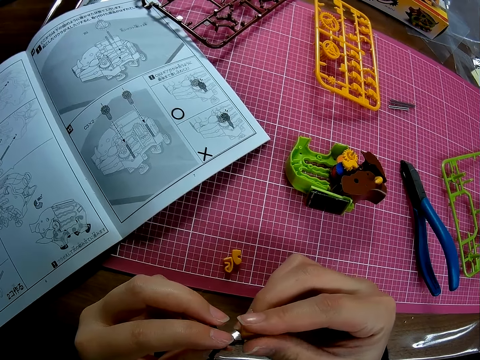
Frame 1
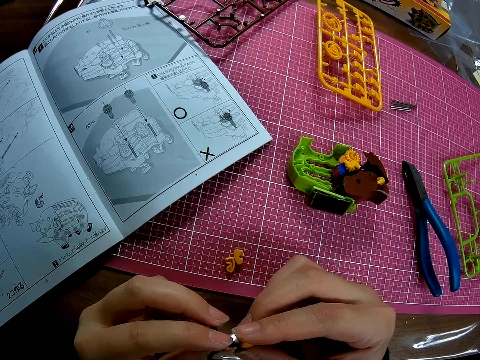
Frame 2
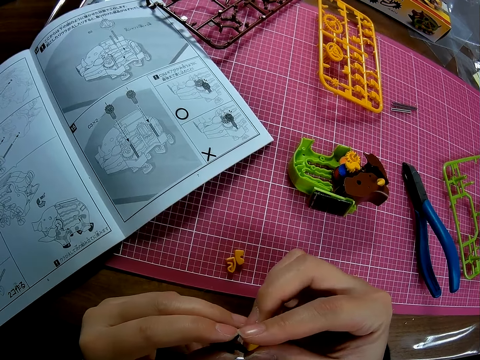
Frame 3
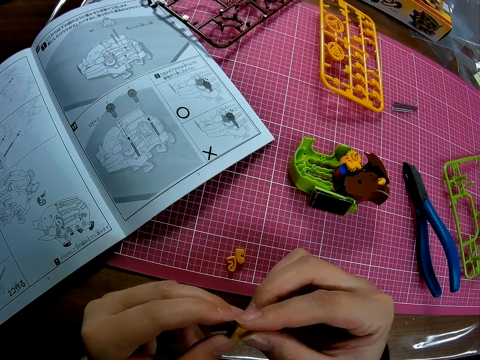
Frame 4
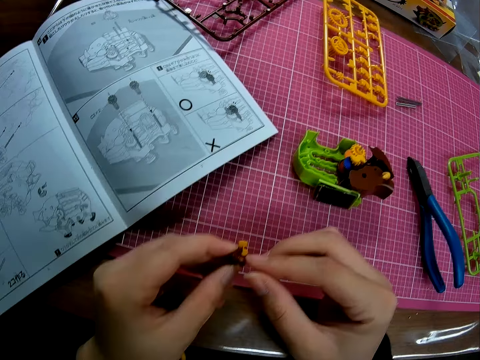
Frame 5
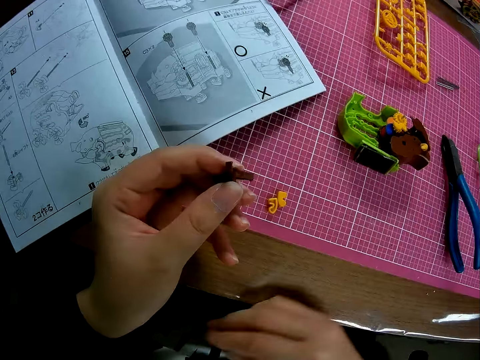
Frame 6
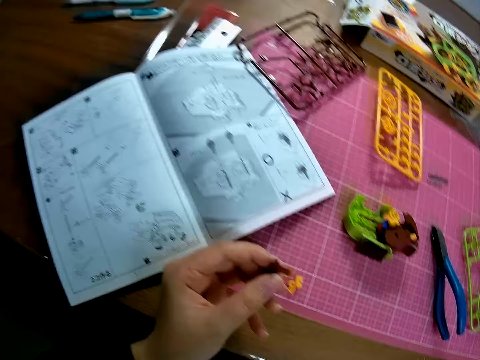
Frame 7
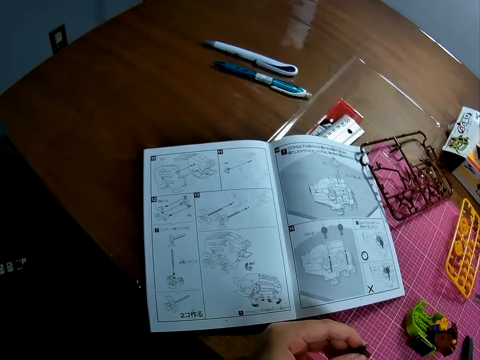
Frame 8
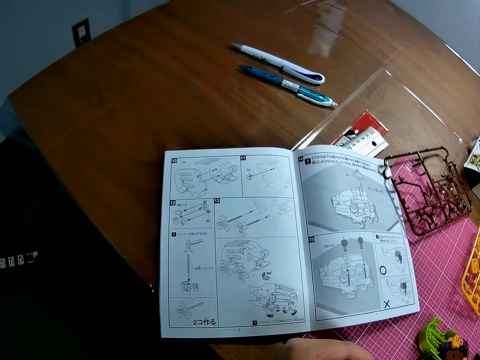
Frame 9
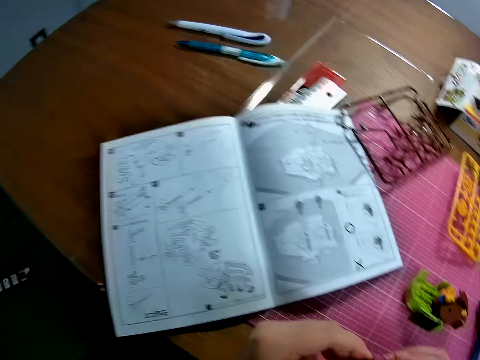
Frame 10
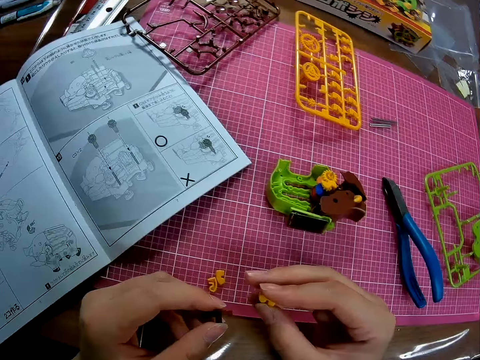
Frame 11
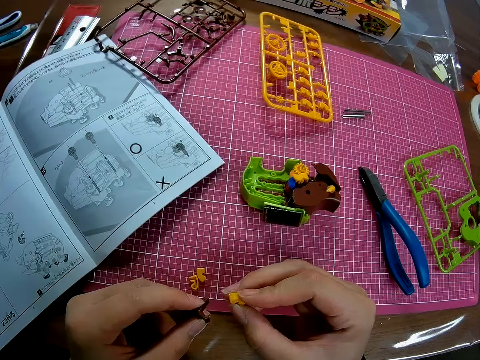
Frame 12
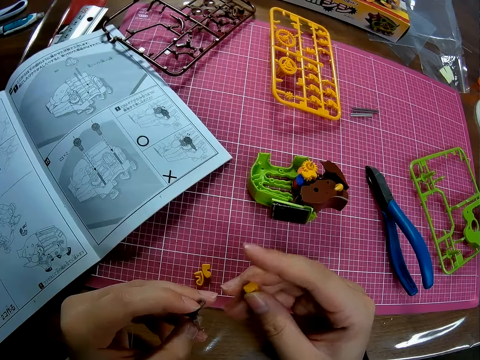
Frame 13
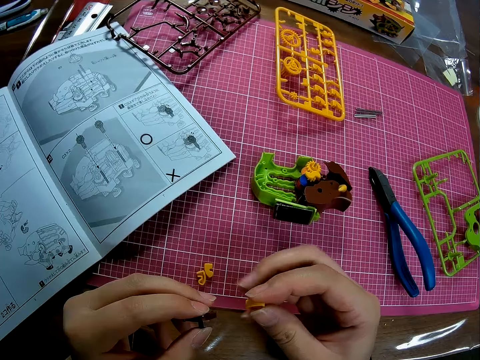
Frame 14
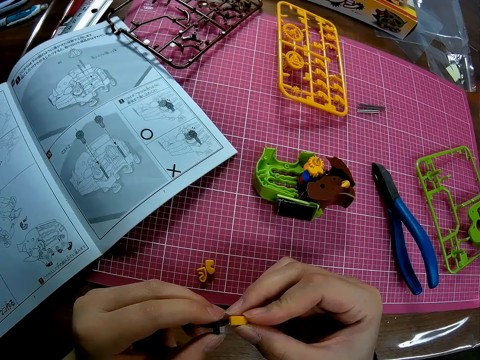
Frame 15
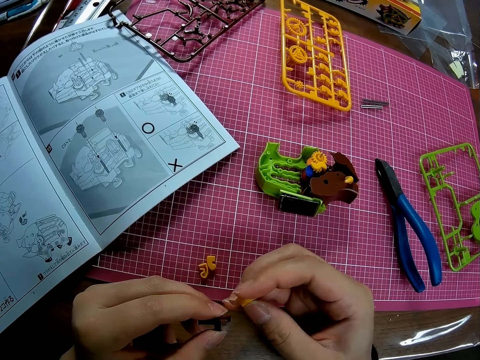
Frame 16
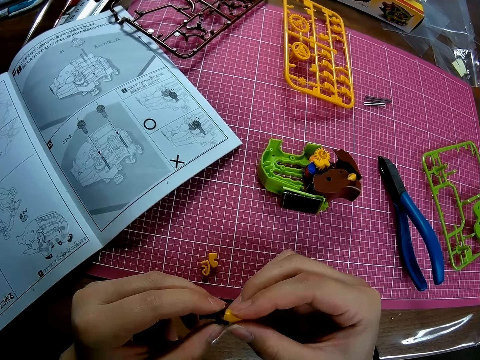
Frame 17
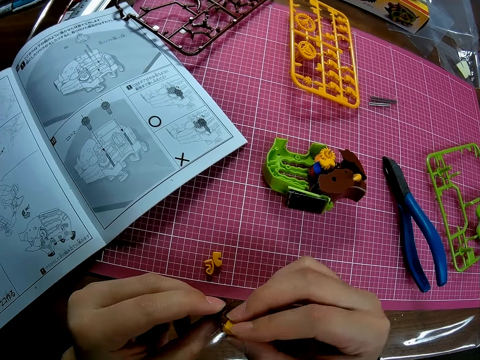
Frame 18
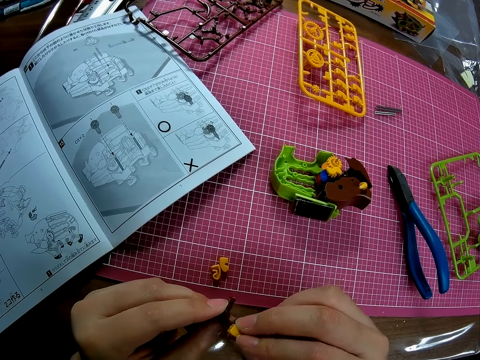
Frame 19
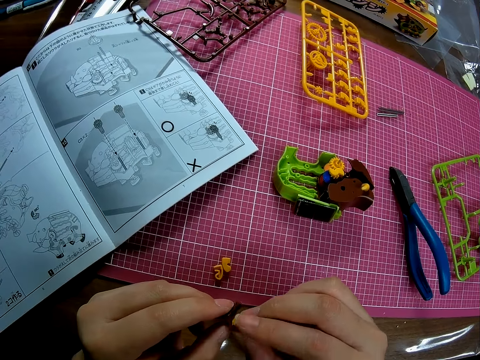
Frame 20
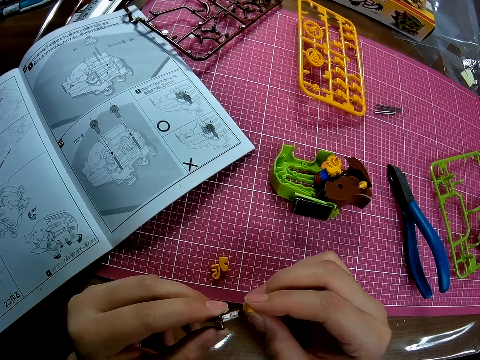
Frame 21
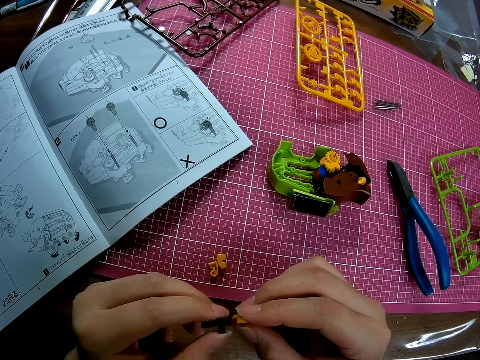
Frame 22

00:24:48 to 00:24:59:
The camera wearer picks up the piece of plastic model from under the table. They look at the instruction book. They connect the pieces of plastic model together.
